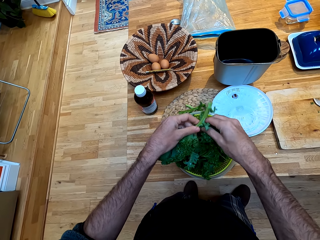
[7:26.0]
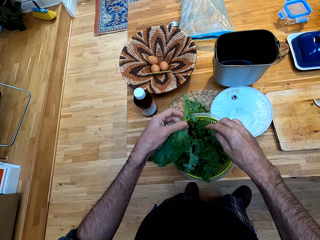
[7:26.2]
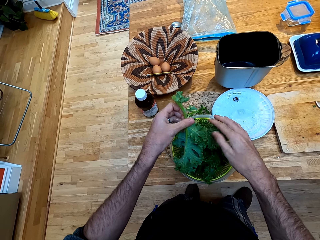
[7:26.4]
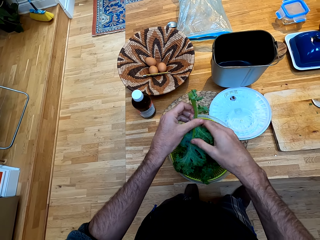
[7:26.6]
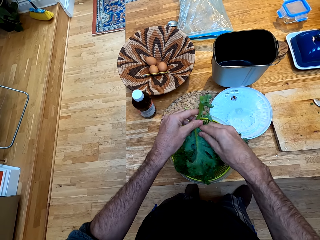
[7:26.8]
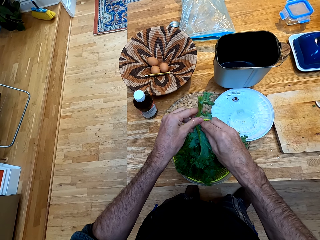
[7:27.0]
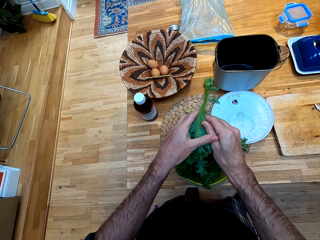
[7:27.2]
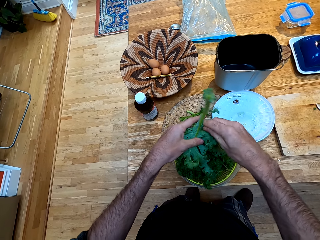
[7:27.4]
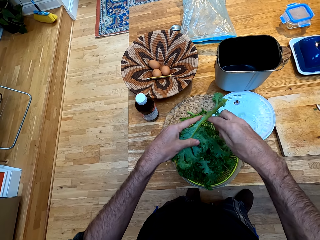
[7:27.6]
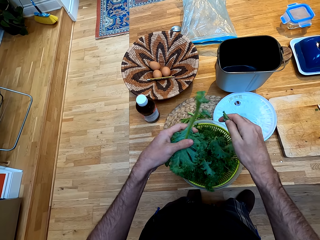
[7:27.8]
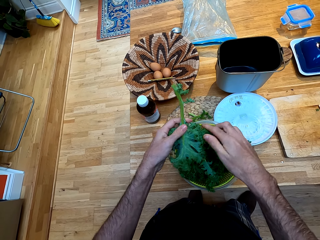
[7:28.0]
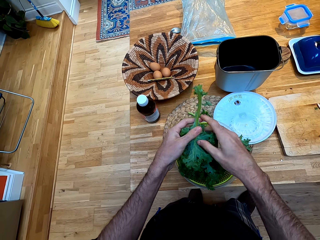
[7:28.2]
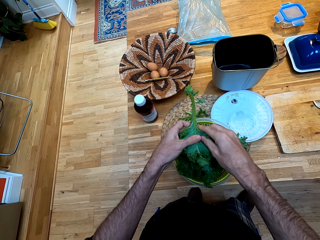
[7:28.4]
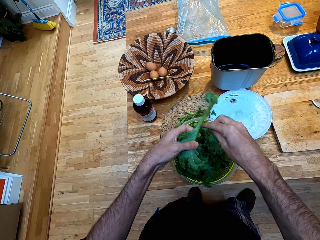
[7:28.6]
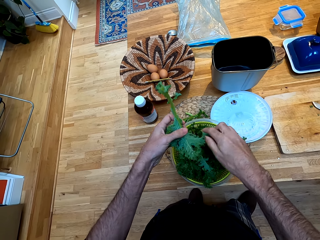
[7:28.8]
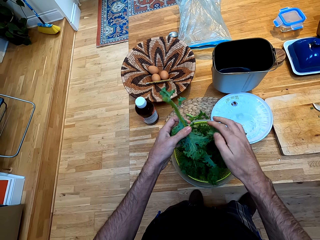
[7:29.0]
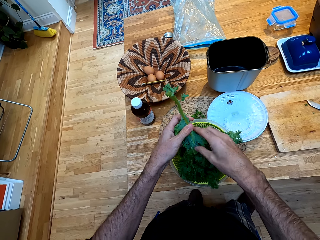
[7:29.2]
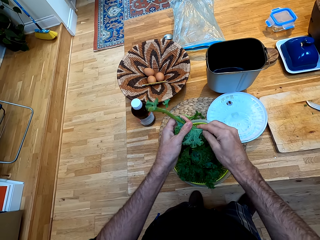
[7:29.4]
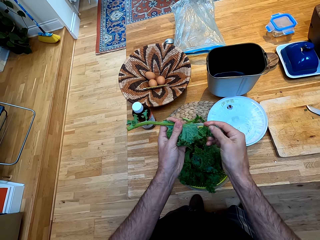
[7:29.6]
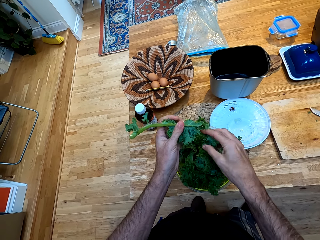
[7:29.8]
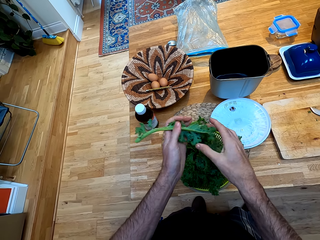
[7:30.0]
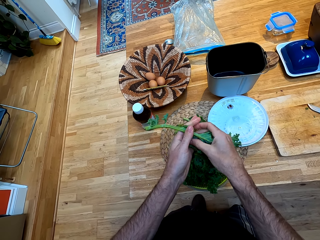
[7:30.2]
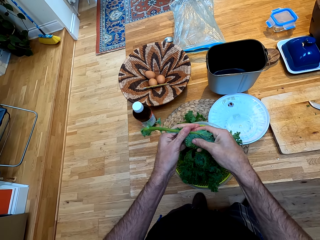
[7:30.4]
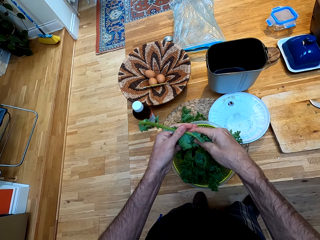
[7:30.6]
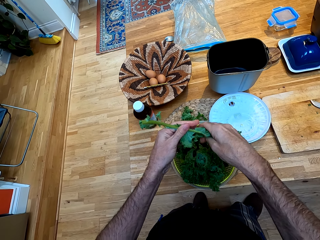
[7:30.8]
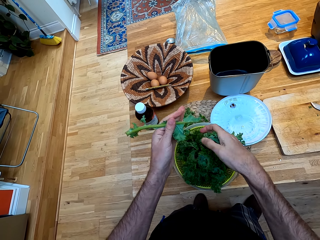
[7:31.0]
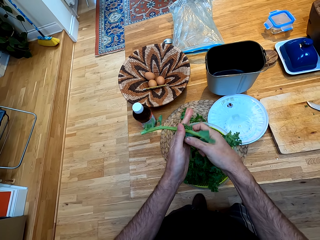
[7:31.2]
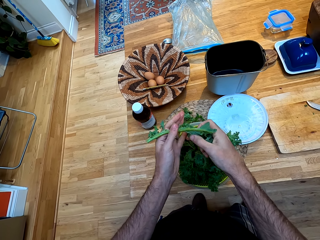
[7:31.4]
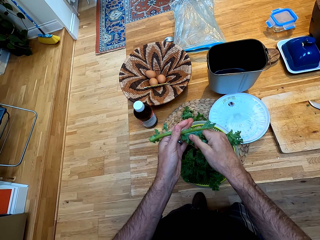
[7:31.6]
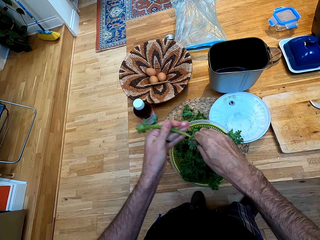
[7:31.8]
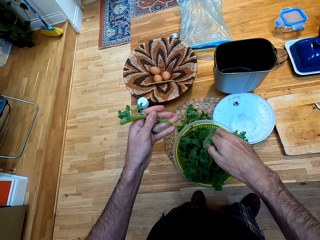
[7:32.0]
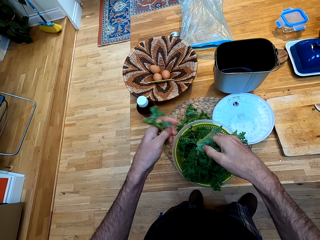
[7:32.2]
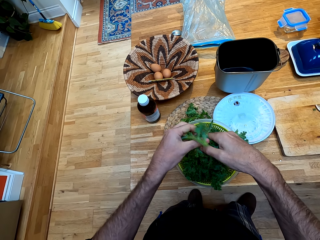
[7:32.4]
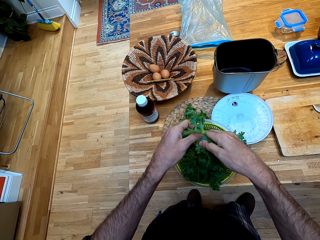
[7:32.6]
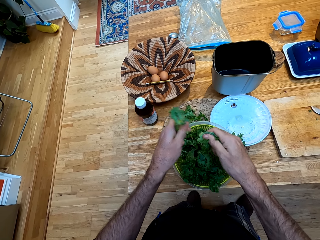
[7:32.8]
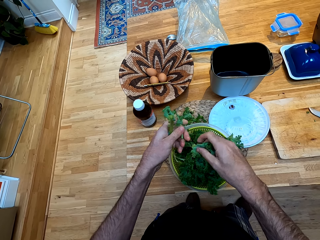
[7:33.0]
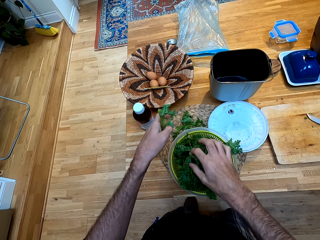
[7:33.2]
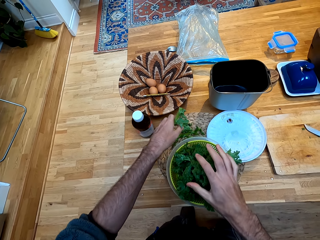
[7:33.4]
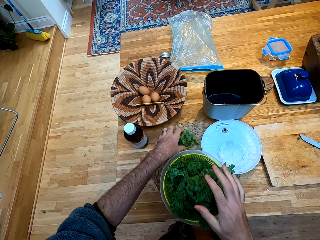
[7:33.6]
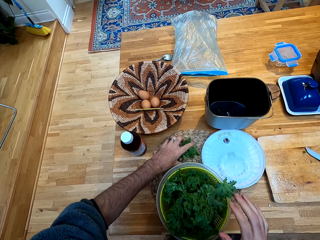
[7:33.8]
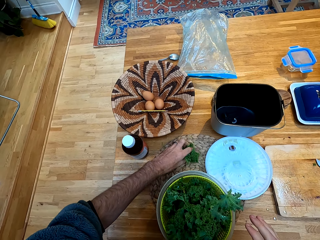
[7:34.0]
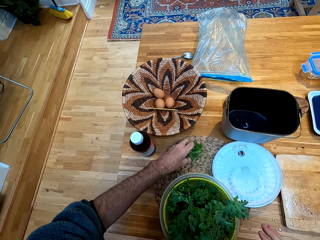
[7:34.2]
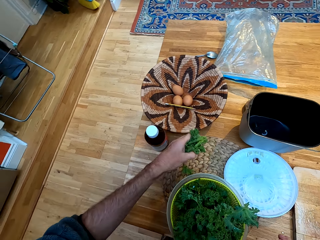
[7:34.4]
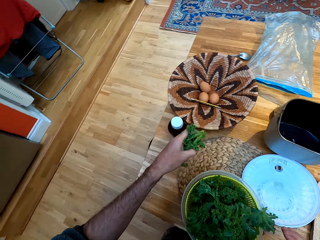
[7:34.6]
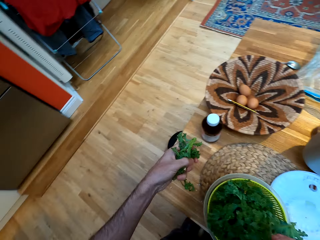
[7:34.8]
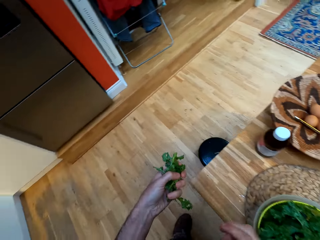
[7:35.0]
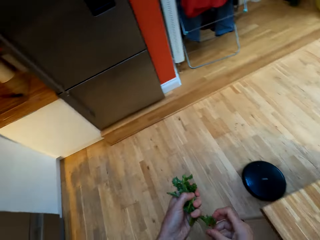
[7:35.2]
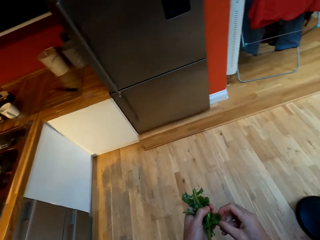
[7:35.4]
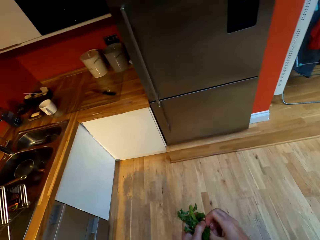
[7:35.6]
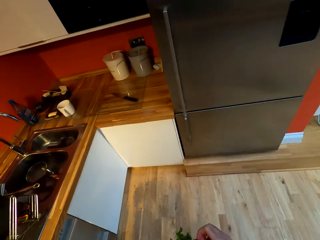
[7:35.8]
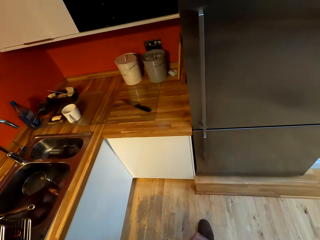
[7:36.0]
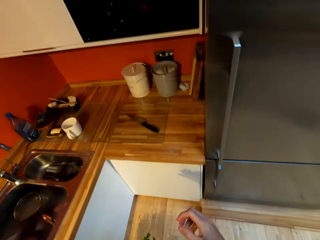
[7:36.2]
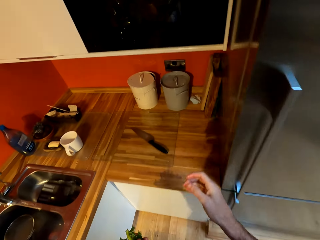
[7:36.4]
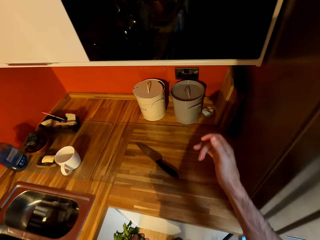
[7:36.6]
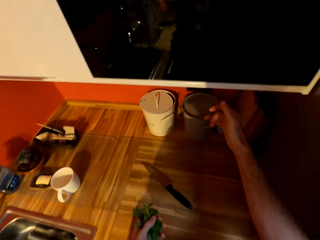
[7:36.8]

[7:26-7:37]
The camera wearer cuts a piece of kale and drops the pieces of kale in the plastic strainer. They cut a piece of kale and drop the piece of kale in the plastic strainer. They cut a piece of kale and drop the piece of kale in the plastic strainer. They cut a piece of kale and drop the piece of kale in the plastic strainer. They cut a piece of kale repeatedly. They drop the piece of kale in the plastic strainer. They place the stalk on the table. They pick up the kale sticks. They walk forward in the kitchen.

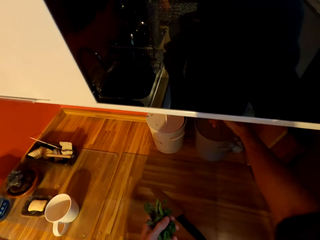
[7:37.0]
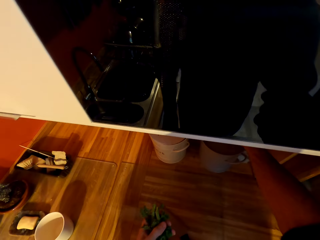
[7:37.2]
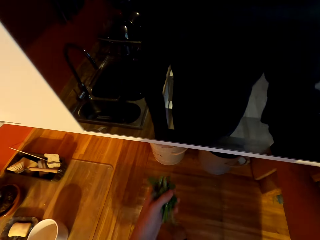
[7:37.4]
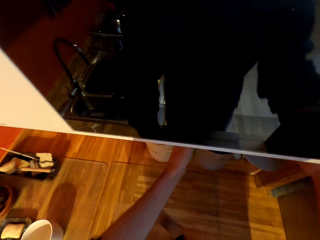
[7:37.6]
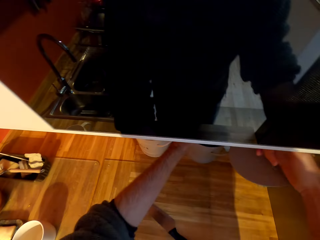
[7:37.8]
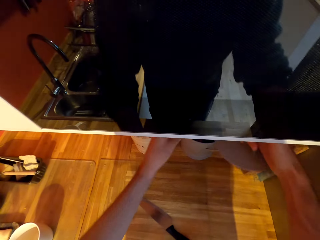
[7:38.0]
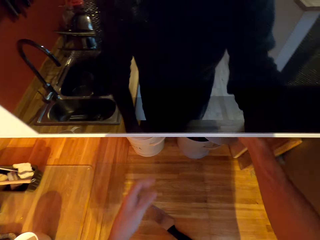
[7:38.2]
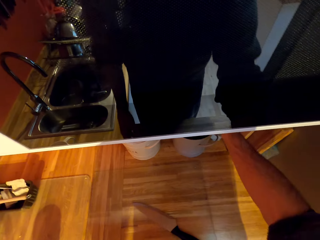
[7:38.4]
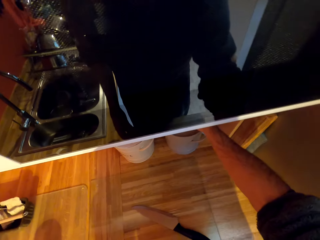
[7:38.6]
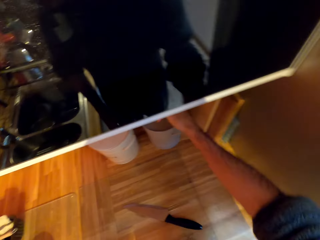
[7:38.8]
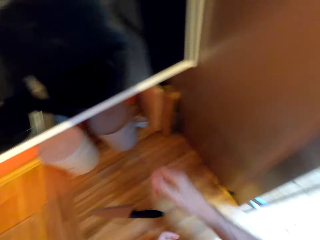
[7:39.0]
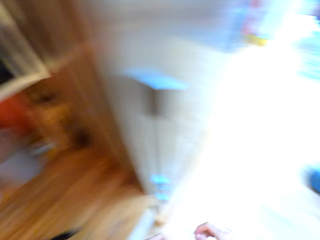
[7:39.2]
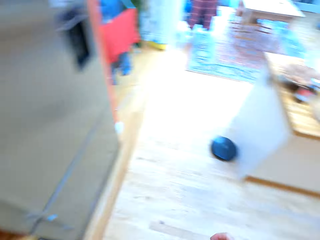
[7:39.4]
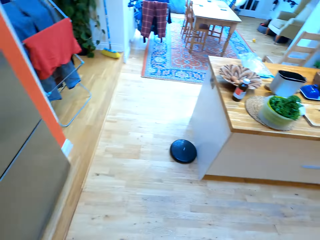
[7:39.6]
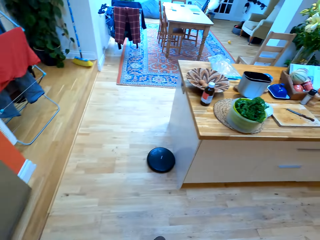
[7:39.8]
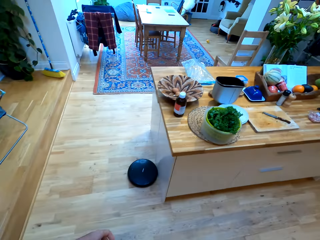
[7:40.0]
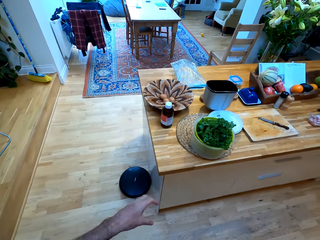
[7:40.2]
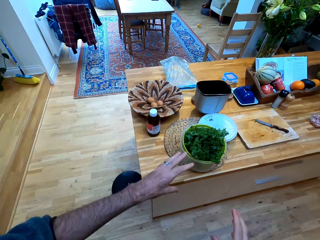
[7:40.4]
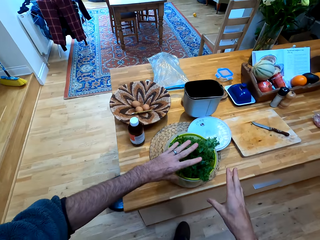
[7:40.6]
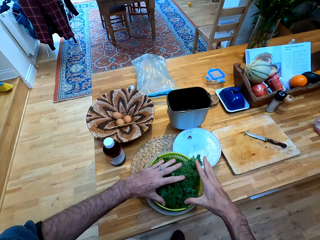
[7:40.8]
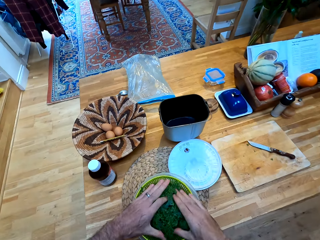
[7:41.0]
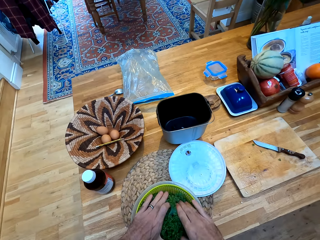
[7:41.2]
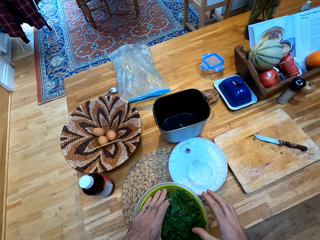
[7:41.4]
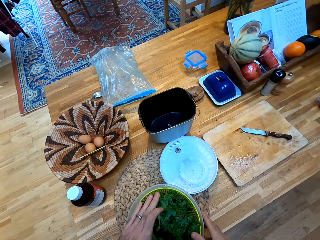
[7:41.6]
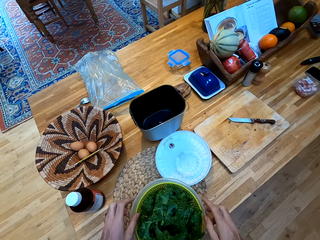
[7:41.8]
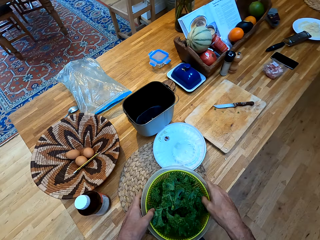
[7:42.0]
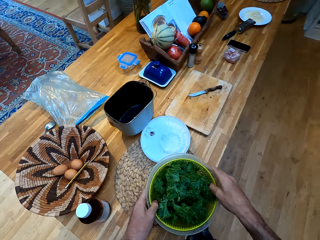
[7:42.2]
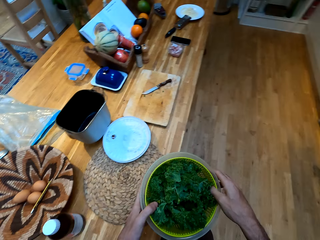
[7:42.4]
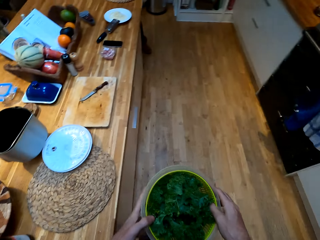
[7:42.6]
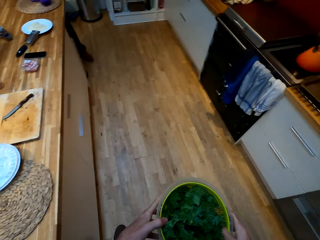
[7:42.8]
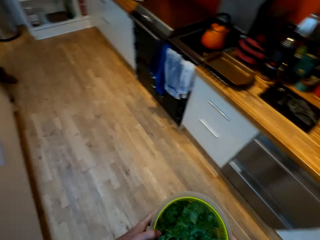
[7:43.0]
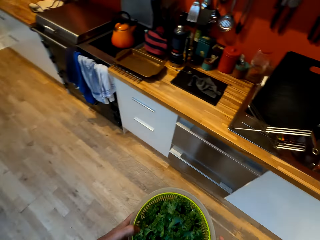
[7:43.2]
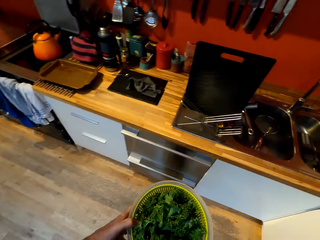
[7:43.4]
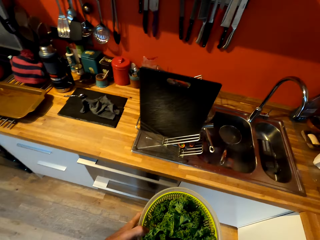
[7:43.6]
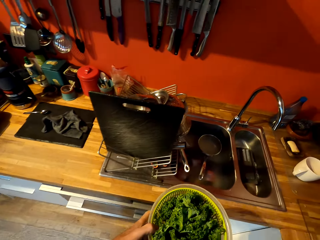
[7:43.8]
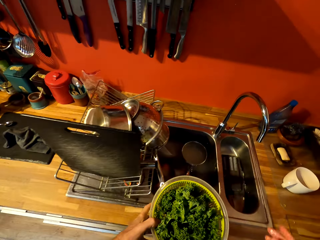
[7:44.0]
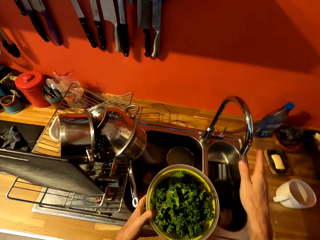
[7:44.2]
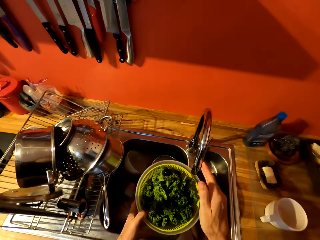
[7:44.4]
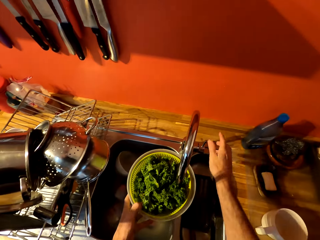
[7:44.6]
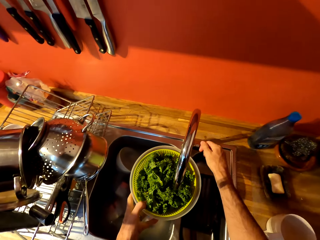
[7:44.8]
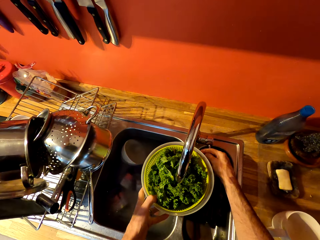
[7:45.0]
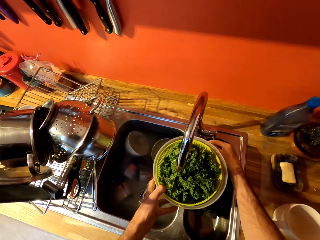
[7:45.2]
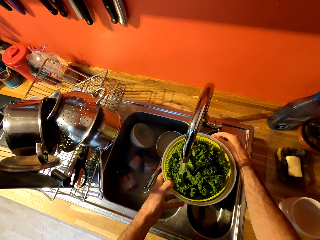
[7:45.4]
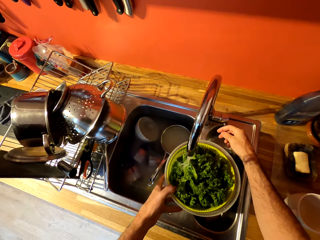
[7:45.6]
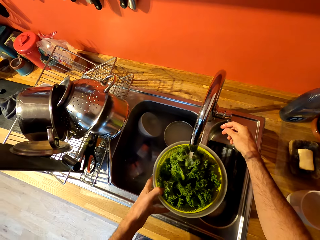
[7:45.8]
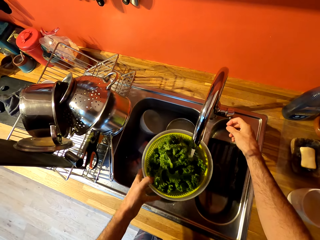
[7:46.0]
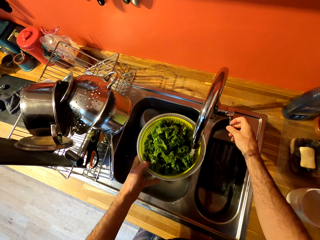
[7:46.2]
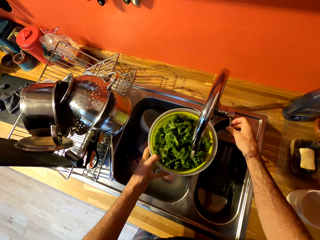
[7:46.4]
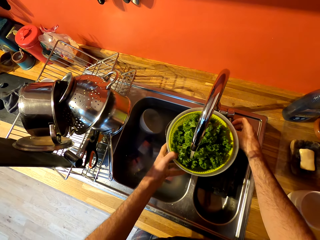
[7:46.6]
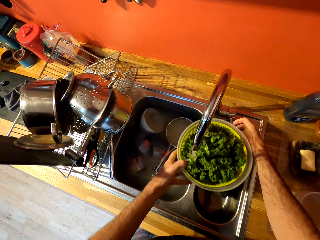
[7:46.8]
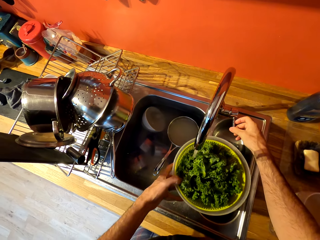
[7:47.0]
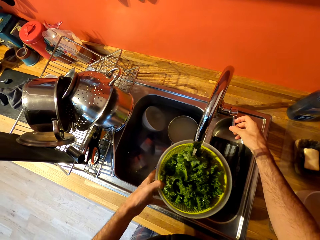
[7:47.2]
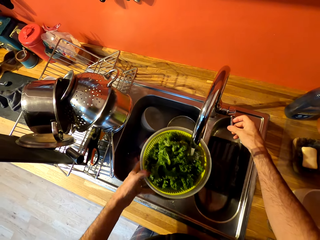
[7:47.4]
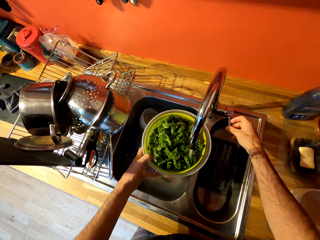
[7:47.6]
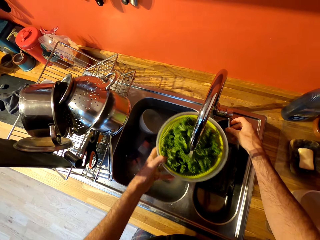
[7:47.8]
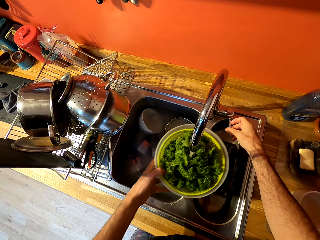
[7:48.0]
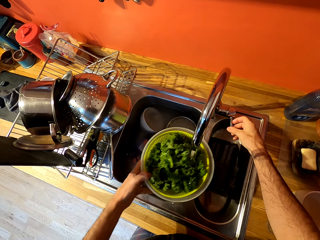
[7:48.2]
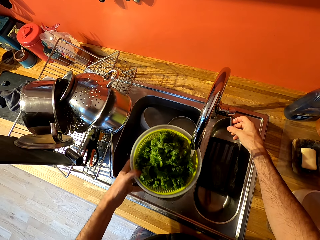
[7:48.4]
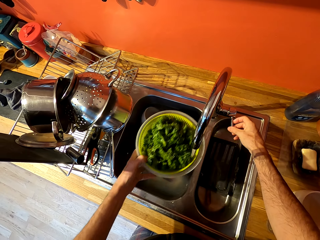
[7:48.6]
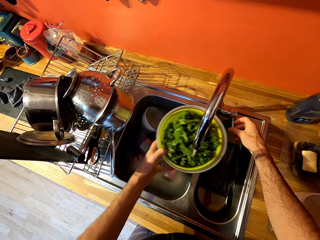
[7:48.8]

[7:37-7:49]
The camera wearer opens the trash bin. They throw the stalks on the trash bin. They turn right. They walk right in the kitchen. They hold the broccoli. They press on the kales. They pick up the plastic tin and plastic strainer. They turn right. They walk forward in the kitchen. They turn the tap. They open the tap. They put water in the plastic strainer in the plastic tin. They clean the broccoli.
